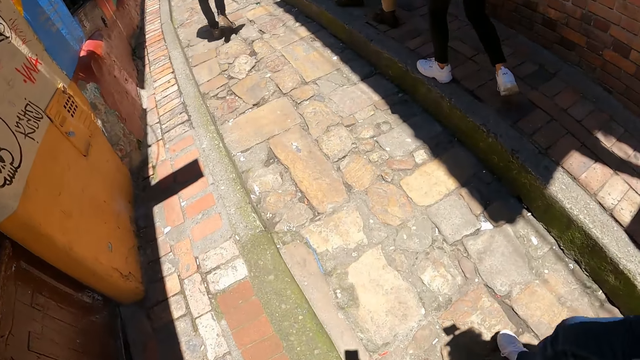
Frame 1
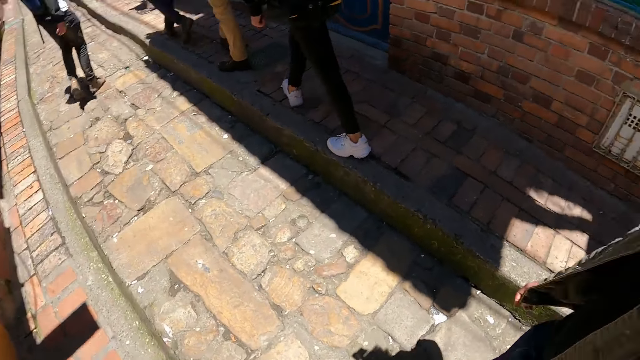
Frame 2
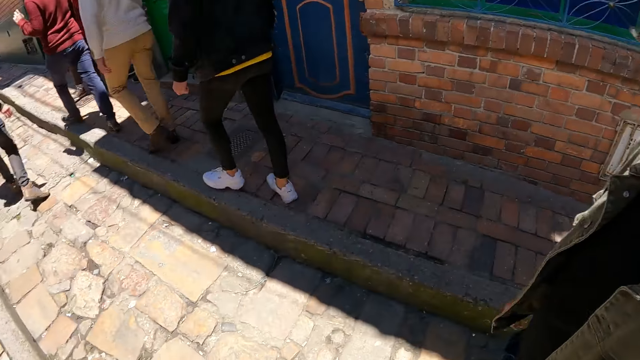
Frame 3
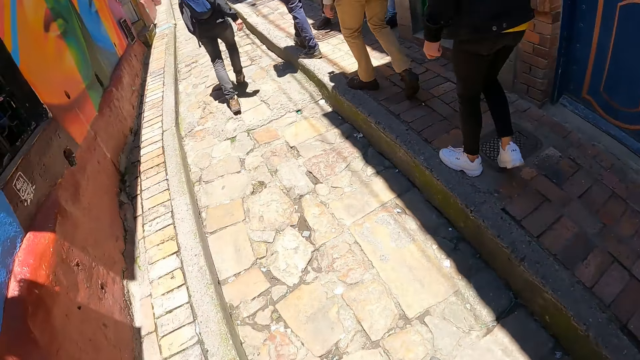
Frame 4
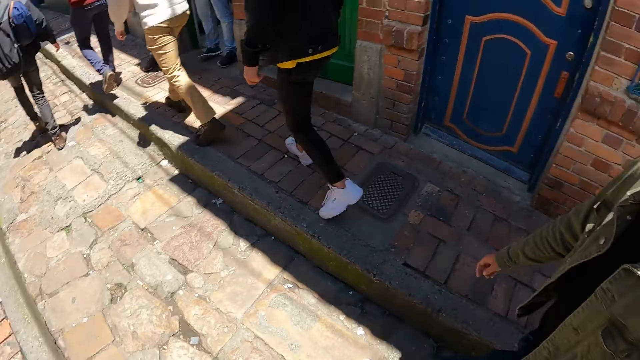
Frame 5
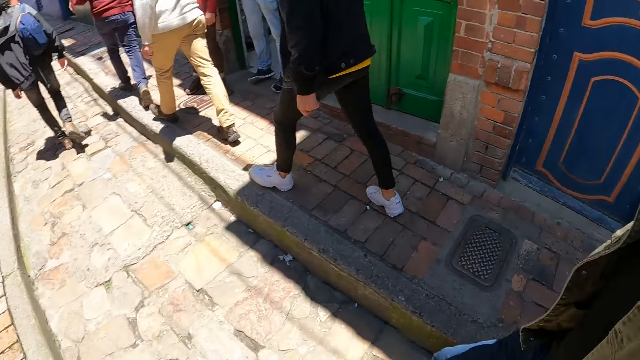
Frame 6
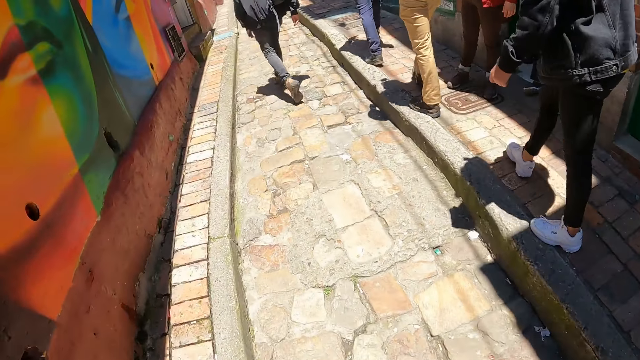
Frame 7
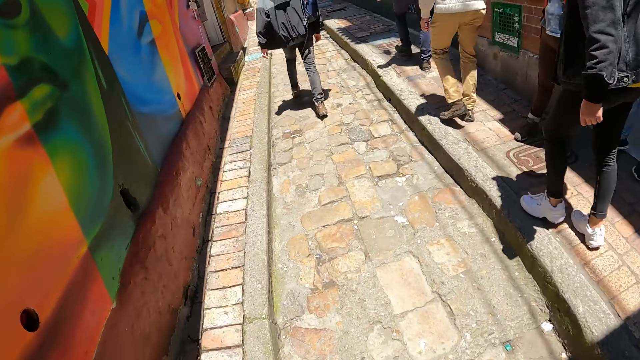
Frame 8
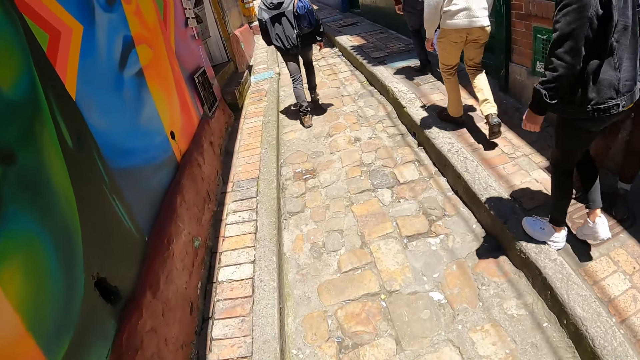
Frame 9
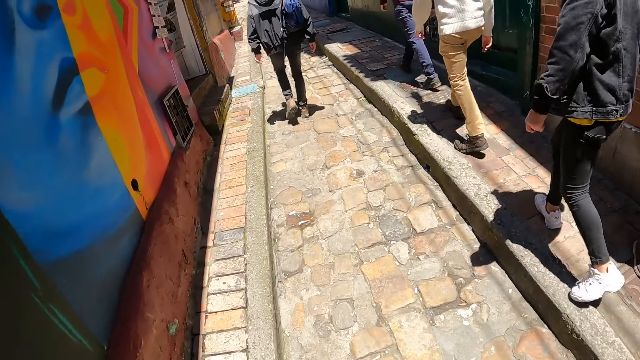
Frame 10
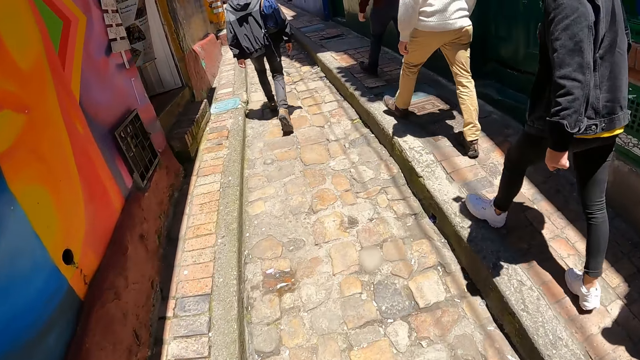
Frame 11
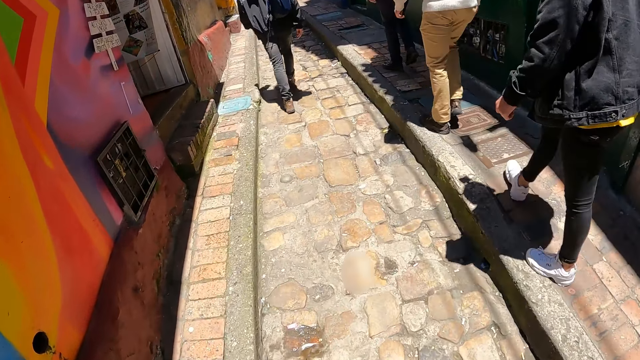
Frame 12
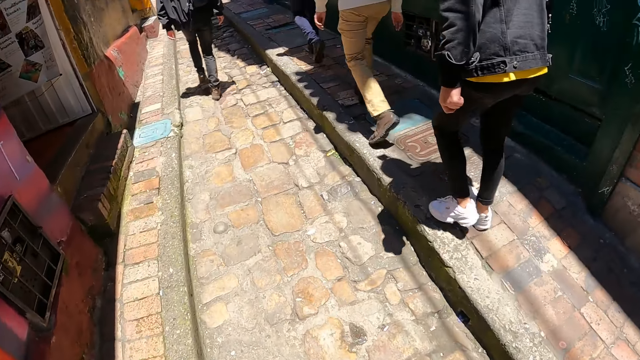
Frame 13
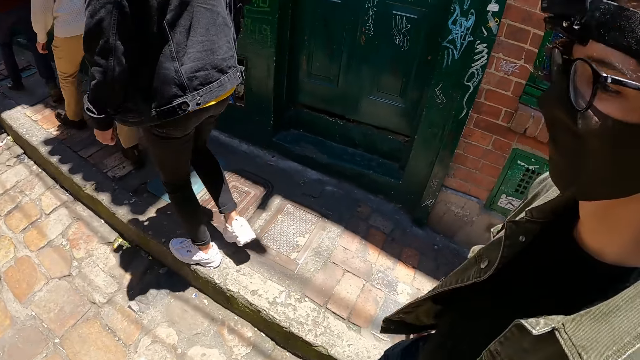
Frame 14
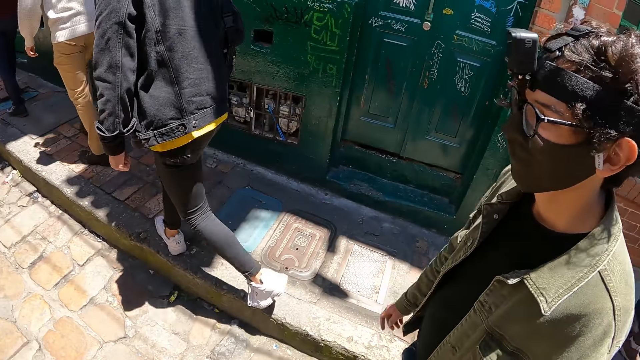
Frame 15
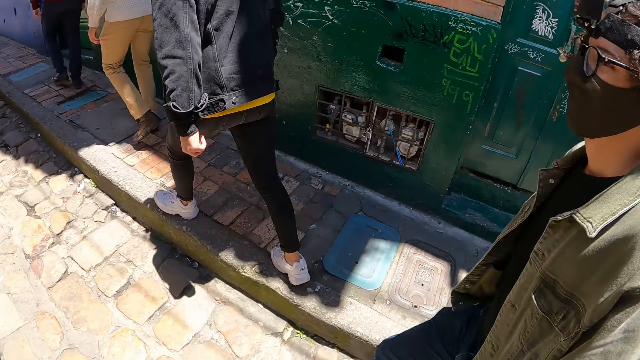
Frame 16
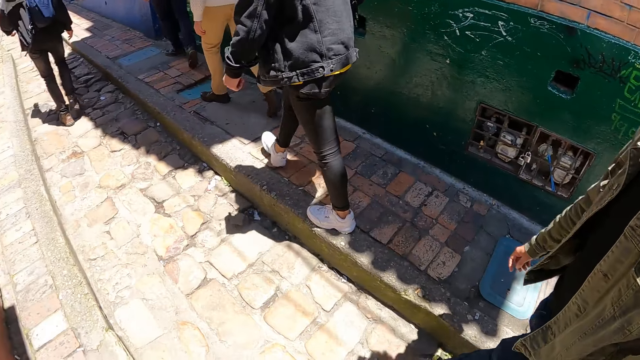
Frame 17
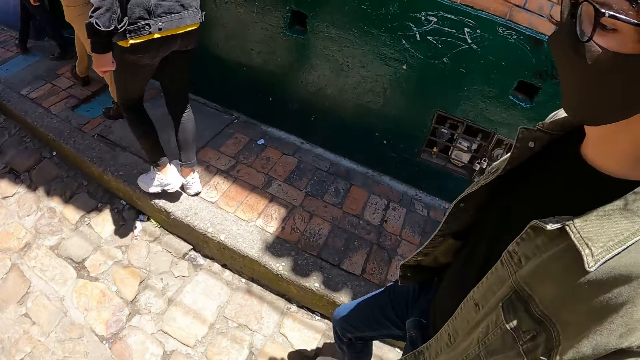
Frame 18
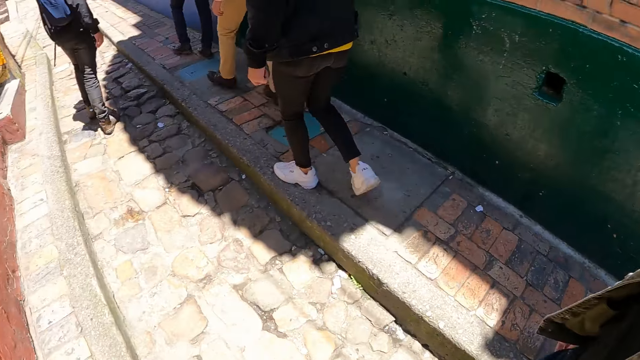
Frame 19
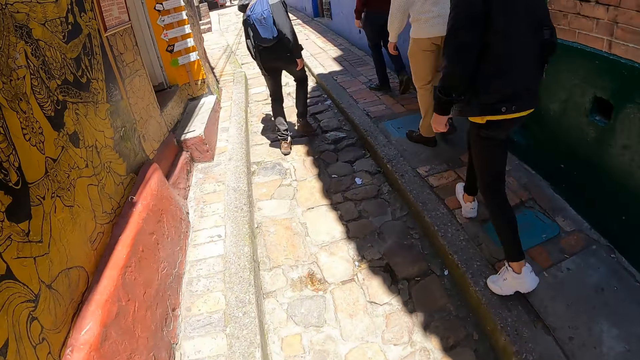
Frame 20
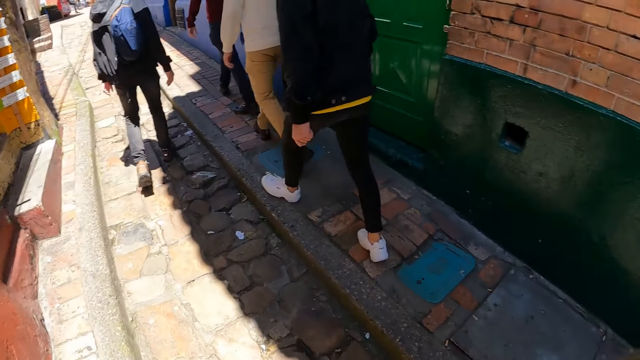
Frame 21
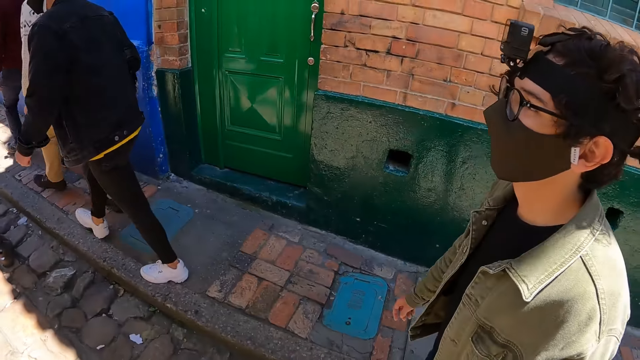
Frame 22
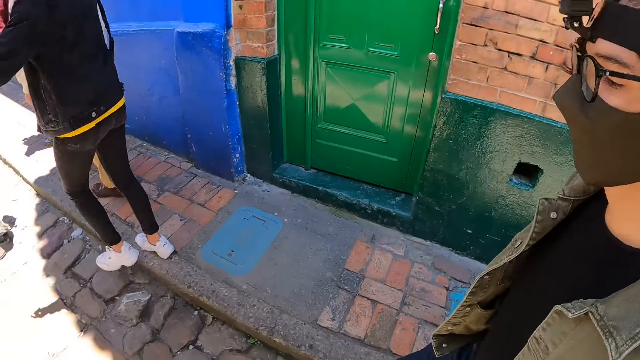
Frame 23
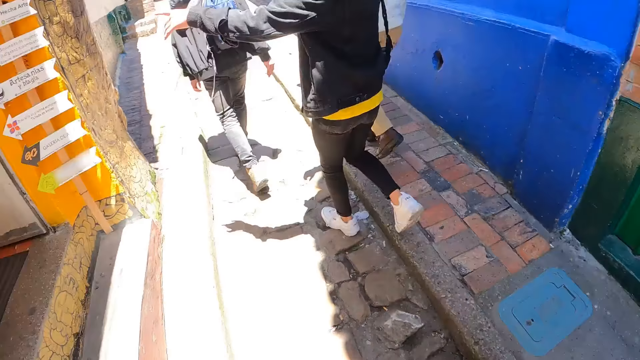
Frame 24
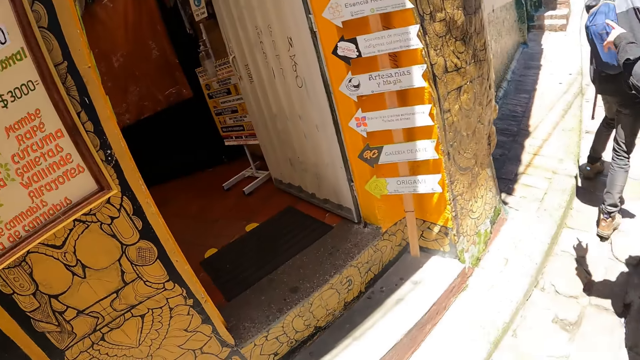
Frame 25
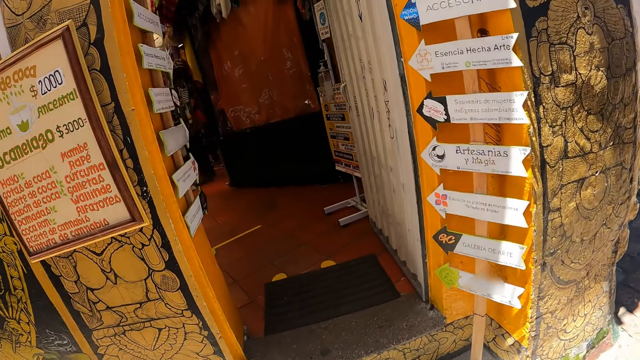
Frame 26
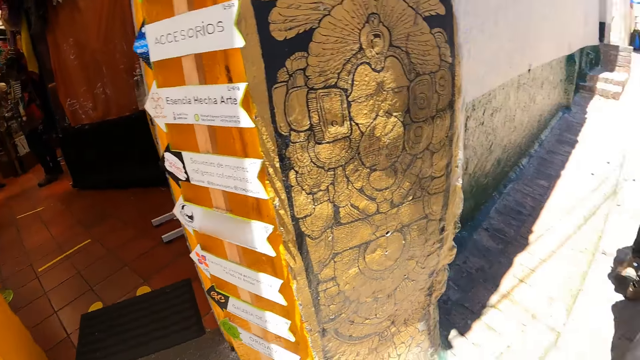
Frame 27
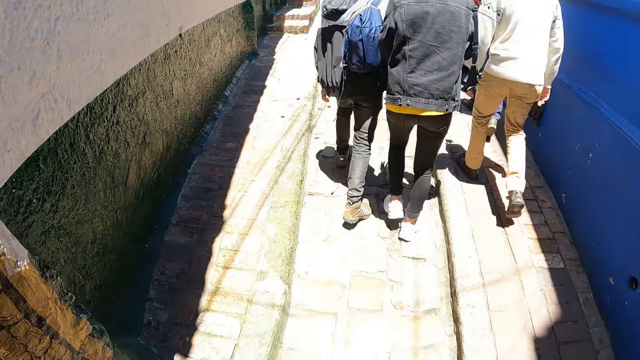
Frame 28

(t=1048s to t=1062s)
The camera wearer converses with the man. They walk around the streets.

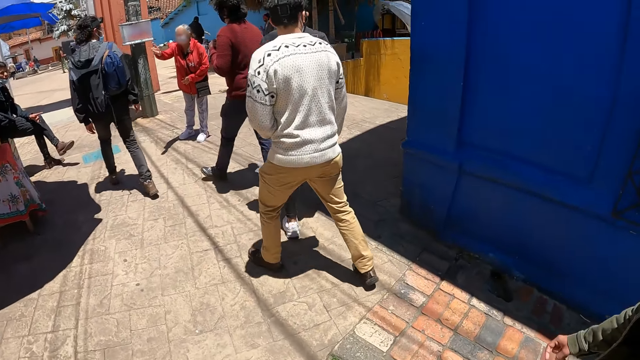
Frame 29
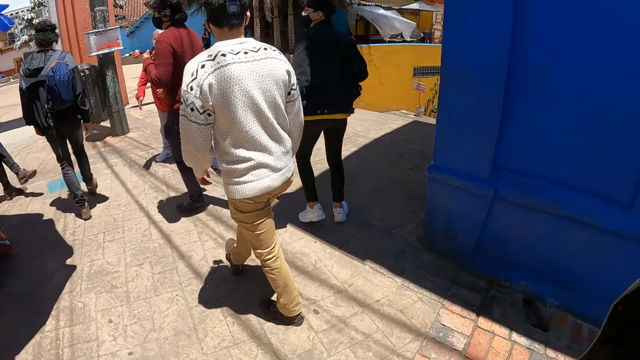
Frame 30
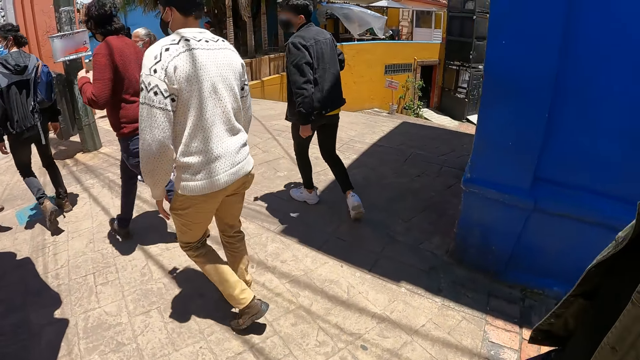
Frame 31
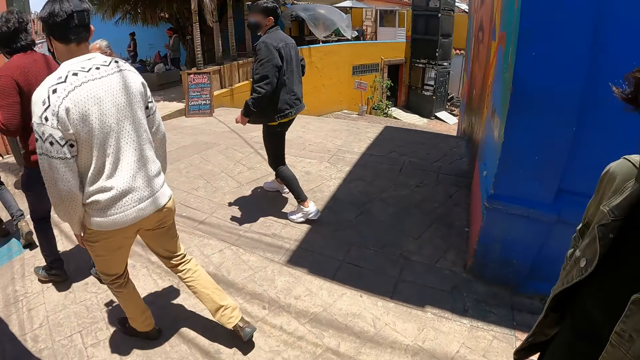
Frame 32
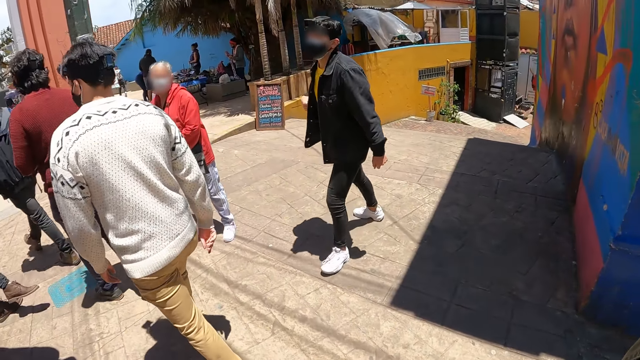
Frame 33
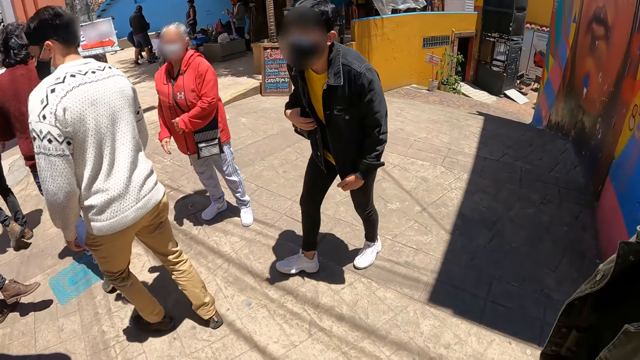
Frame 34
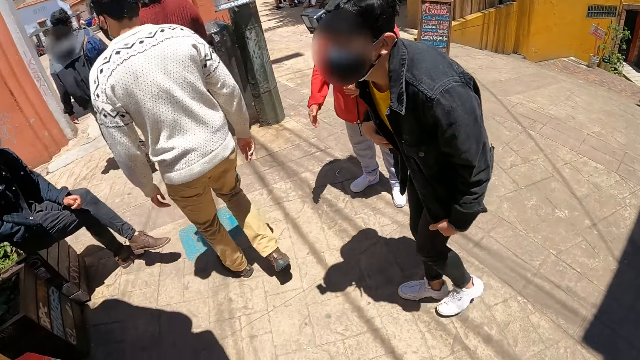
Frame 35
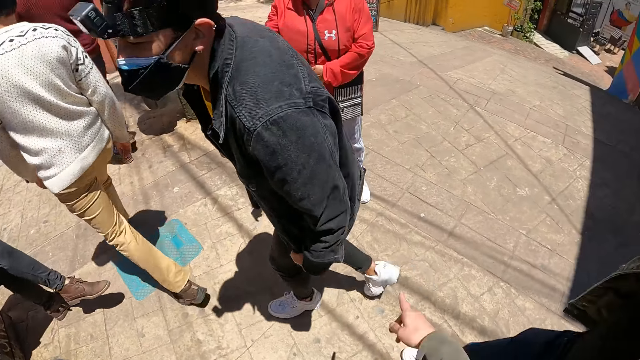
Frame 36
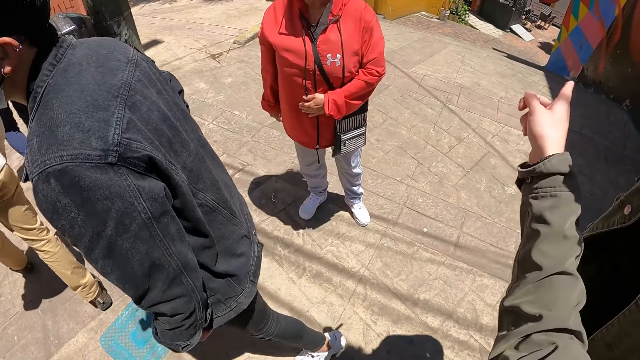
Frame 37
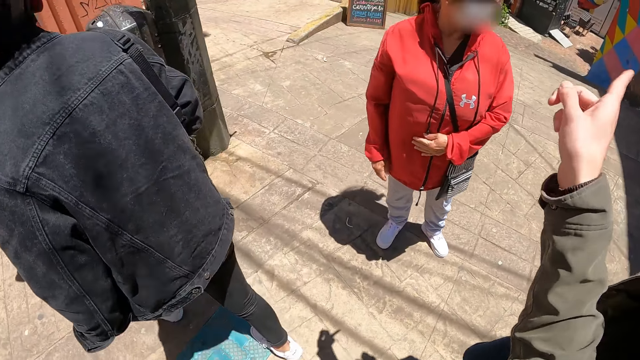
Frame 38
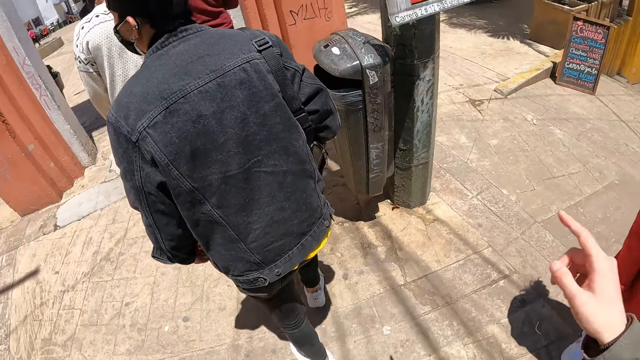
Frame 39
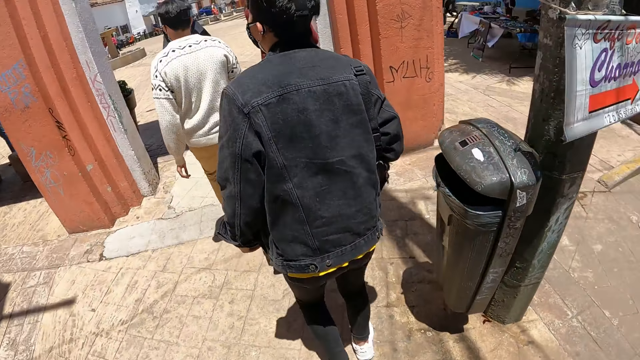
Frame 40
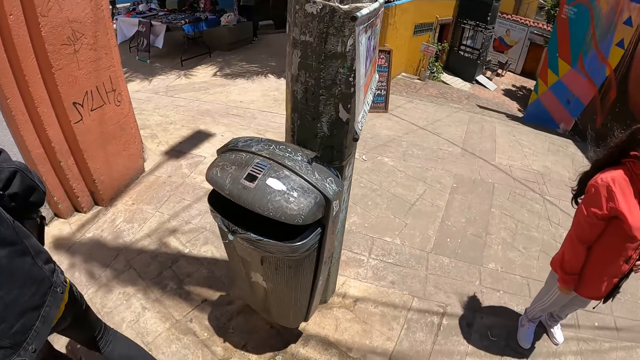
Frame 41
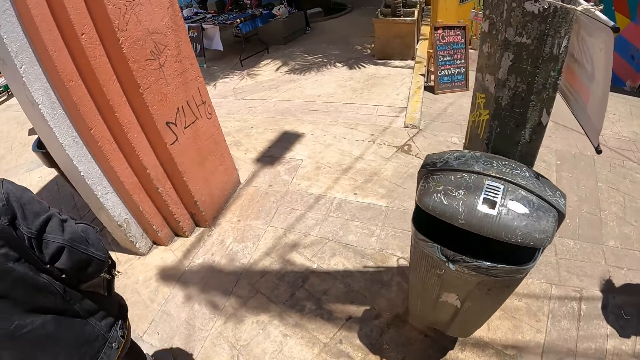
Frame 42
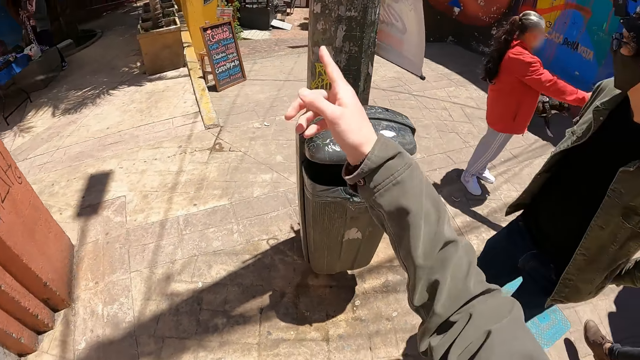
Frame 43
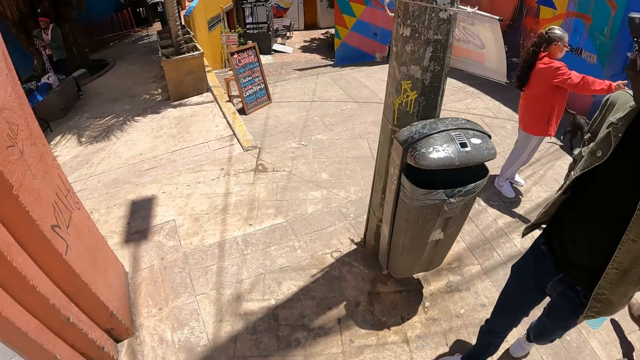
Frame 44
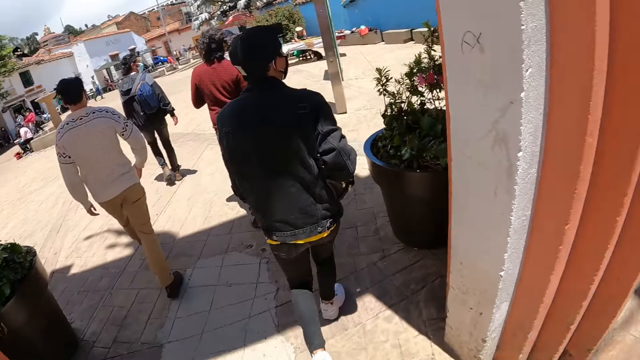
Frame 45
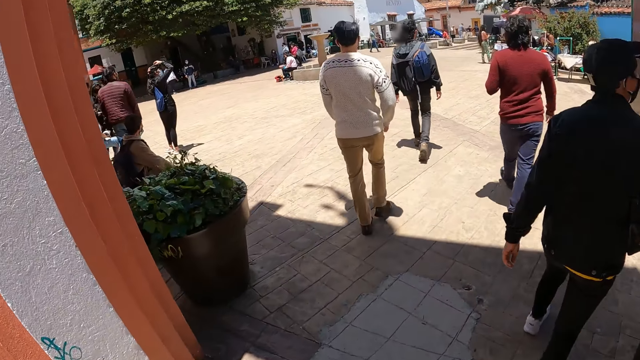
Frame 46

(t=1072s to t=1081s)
The camera wearer points around. They look around the buildings.
